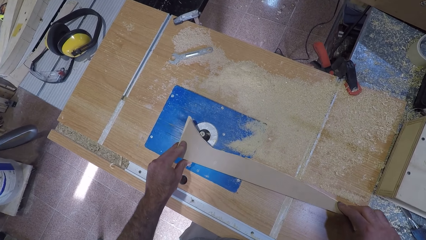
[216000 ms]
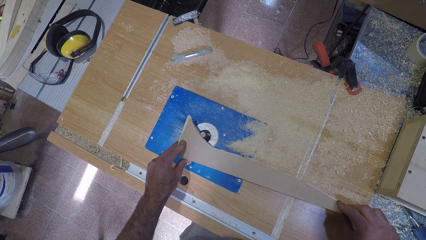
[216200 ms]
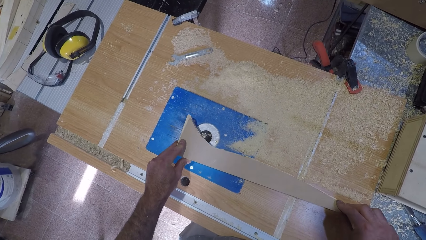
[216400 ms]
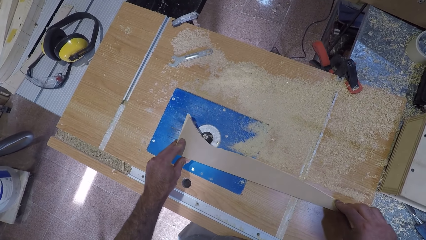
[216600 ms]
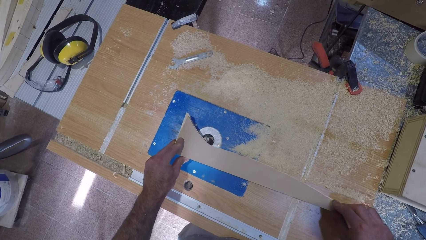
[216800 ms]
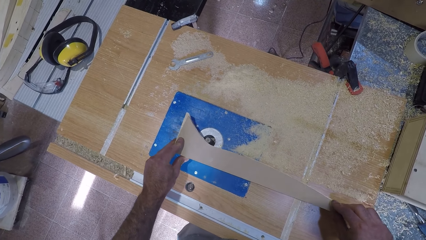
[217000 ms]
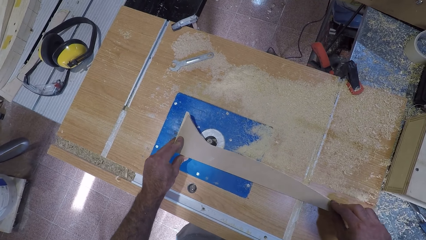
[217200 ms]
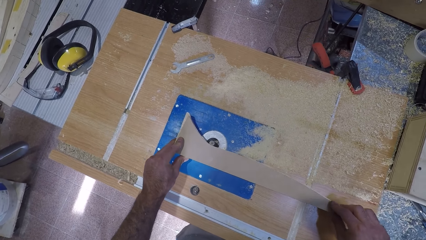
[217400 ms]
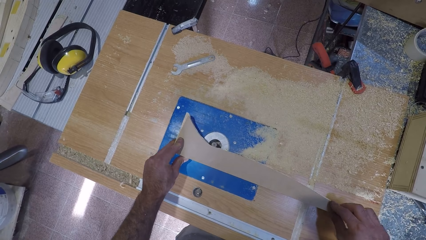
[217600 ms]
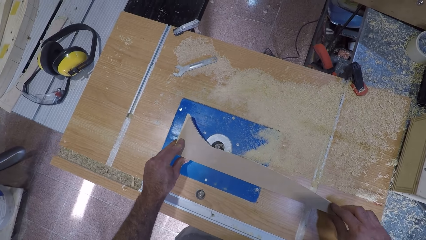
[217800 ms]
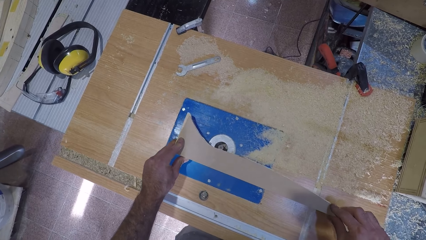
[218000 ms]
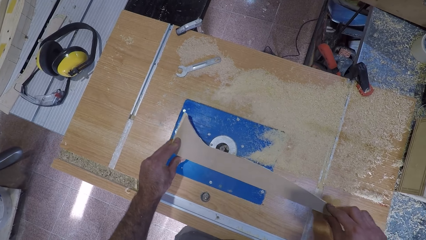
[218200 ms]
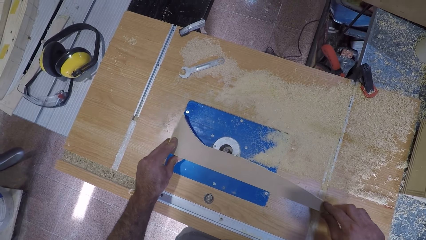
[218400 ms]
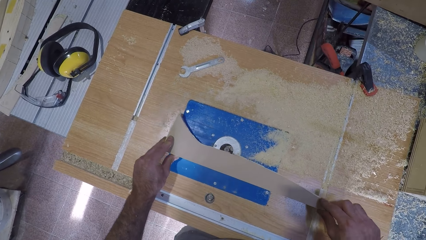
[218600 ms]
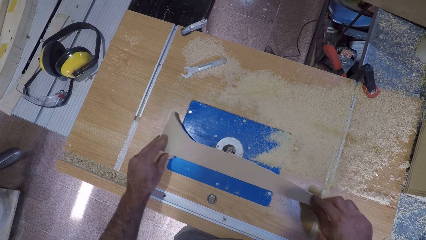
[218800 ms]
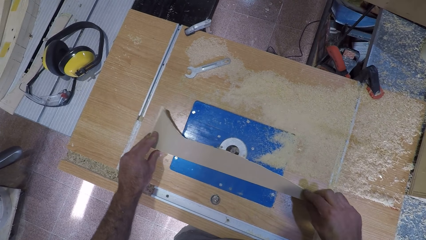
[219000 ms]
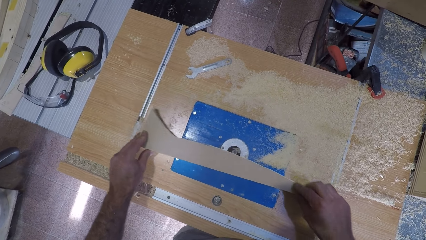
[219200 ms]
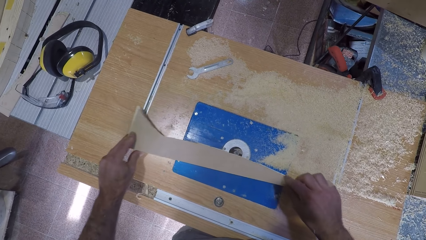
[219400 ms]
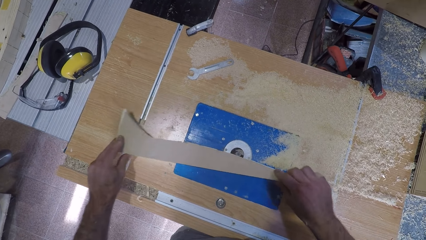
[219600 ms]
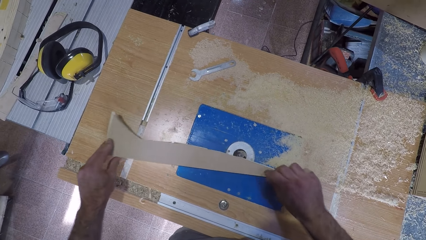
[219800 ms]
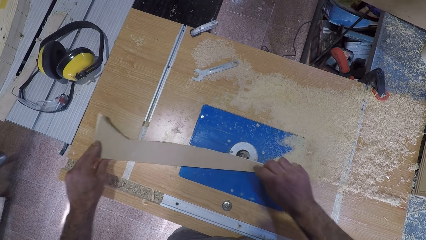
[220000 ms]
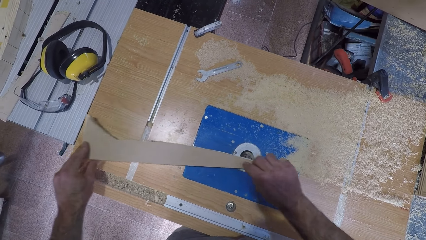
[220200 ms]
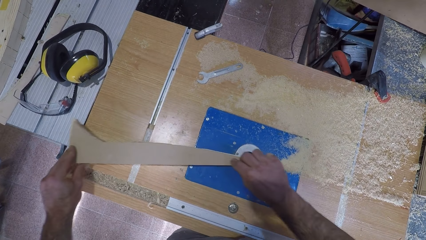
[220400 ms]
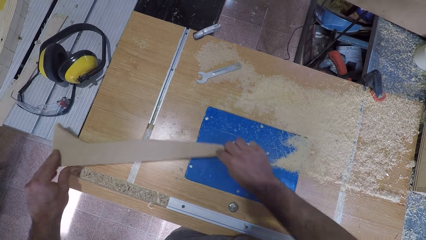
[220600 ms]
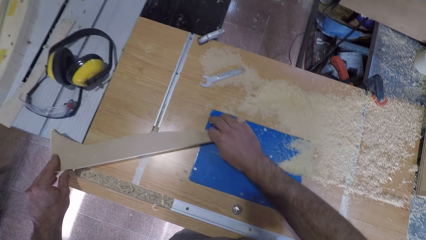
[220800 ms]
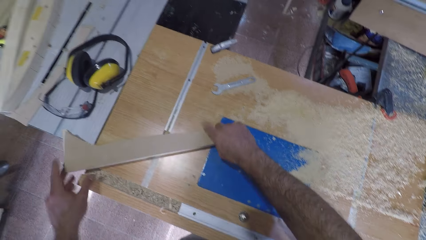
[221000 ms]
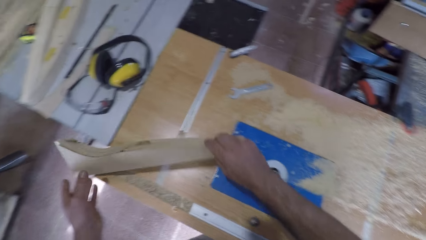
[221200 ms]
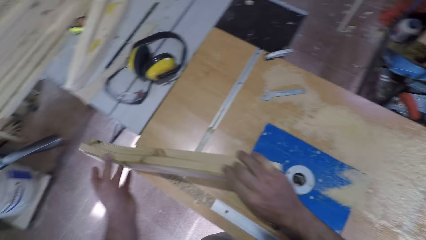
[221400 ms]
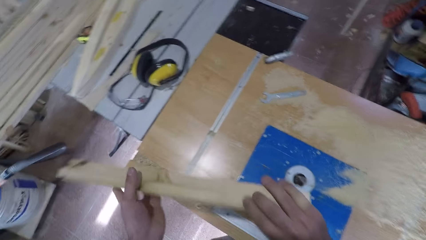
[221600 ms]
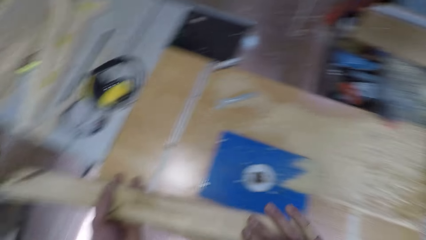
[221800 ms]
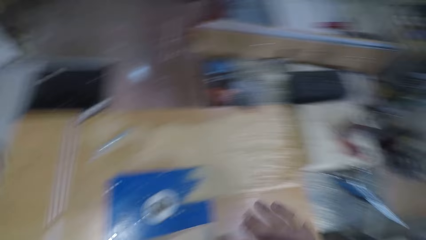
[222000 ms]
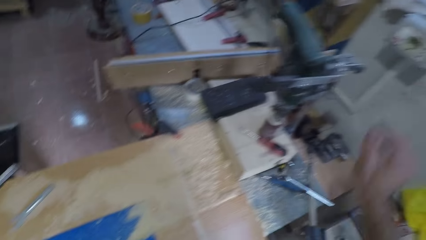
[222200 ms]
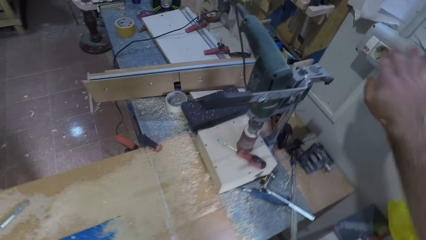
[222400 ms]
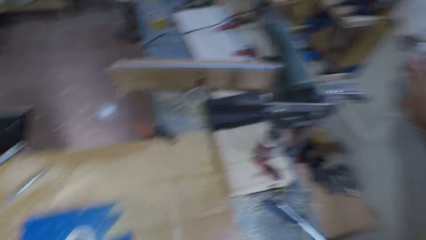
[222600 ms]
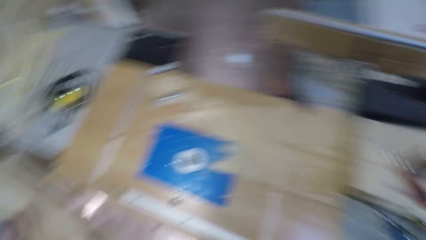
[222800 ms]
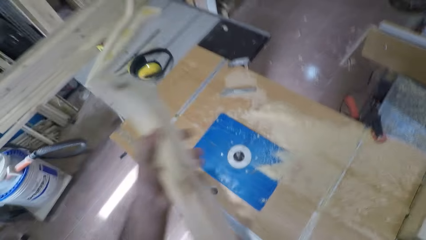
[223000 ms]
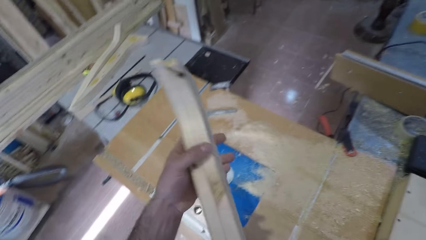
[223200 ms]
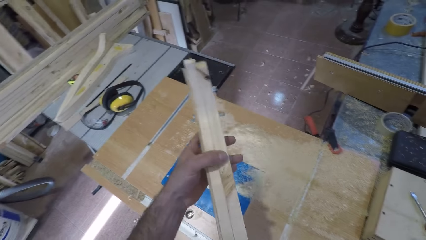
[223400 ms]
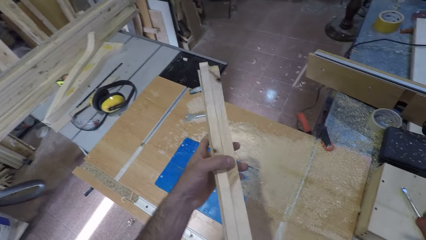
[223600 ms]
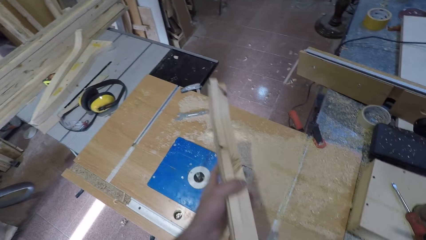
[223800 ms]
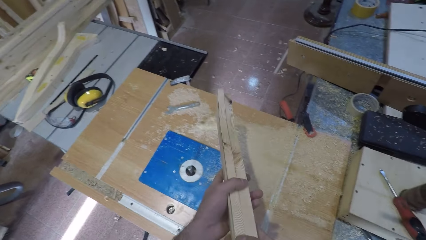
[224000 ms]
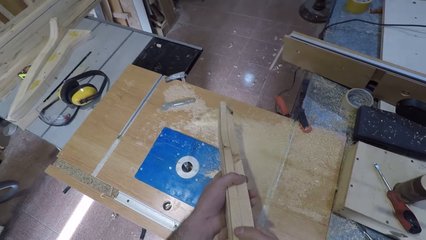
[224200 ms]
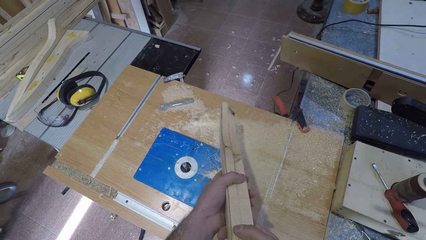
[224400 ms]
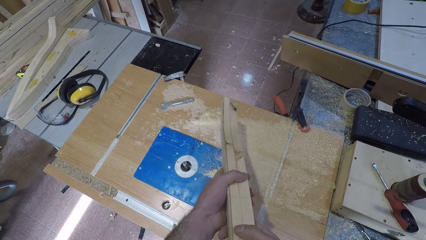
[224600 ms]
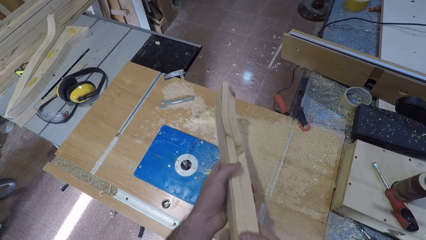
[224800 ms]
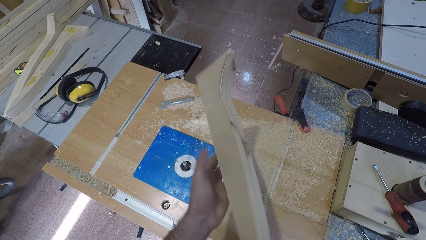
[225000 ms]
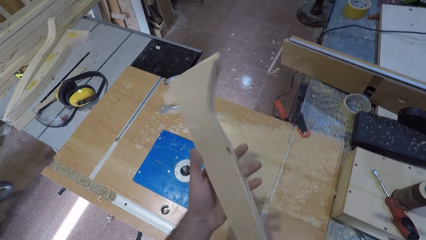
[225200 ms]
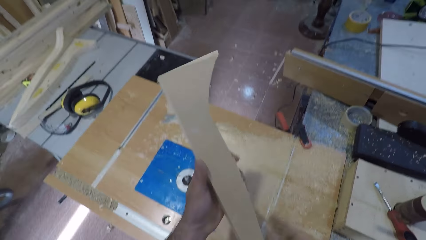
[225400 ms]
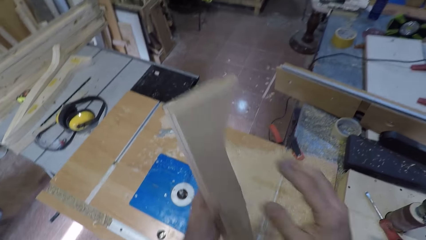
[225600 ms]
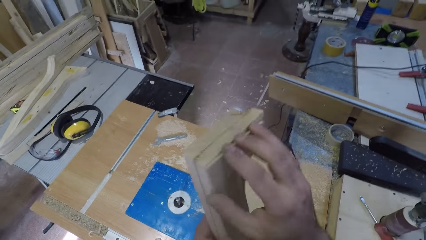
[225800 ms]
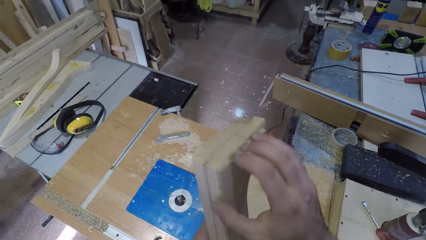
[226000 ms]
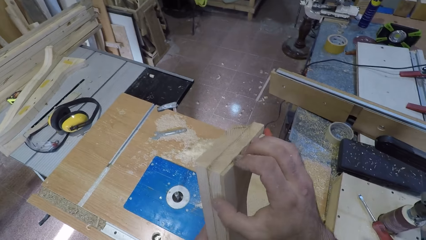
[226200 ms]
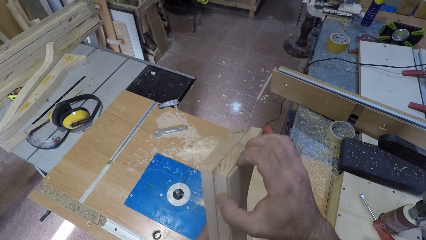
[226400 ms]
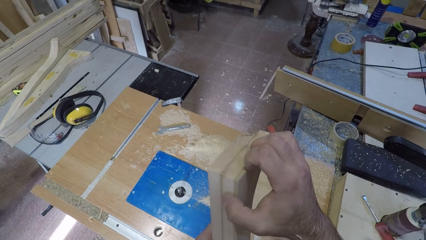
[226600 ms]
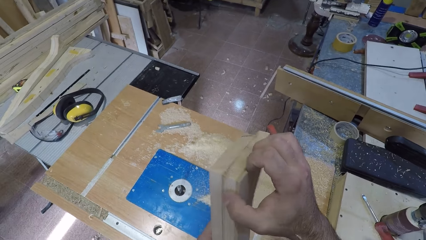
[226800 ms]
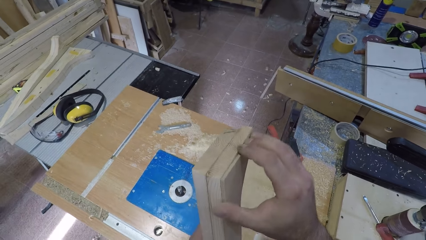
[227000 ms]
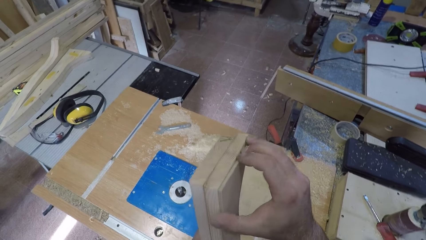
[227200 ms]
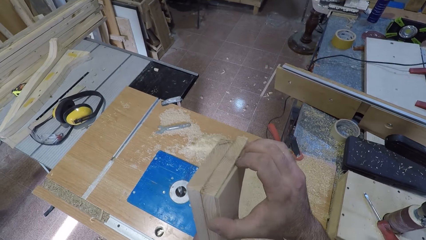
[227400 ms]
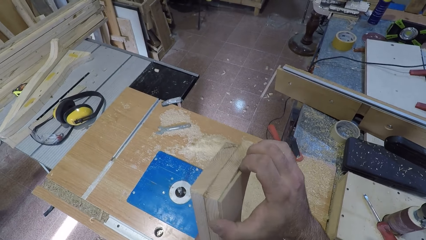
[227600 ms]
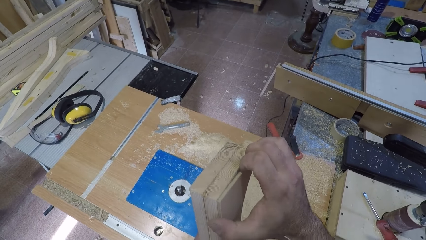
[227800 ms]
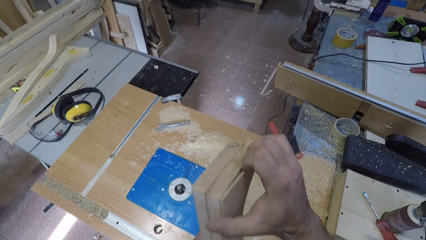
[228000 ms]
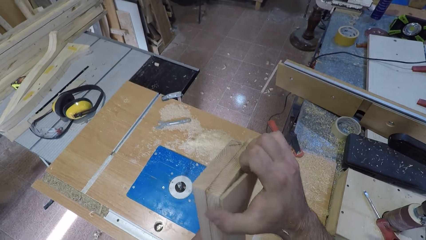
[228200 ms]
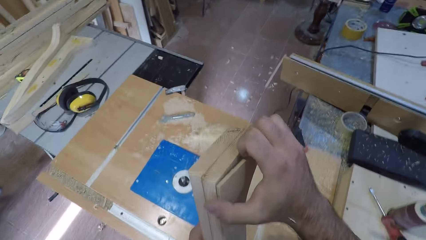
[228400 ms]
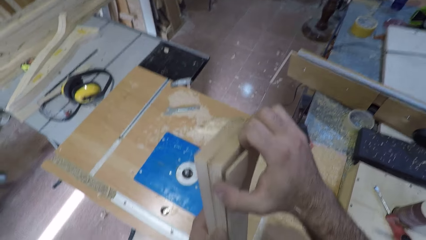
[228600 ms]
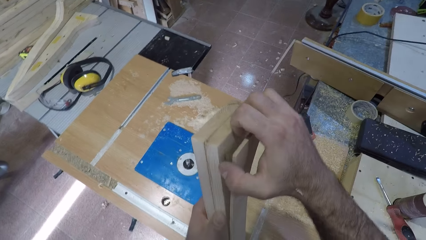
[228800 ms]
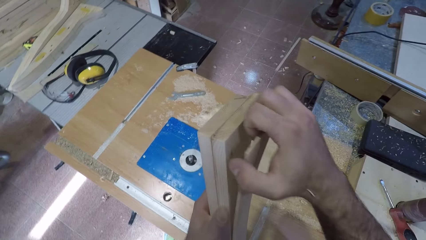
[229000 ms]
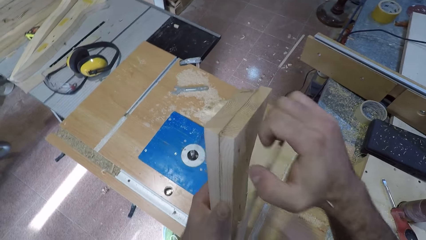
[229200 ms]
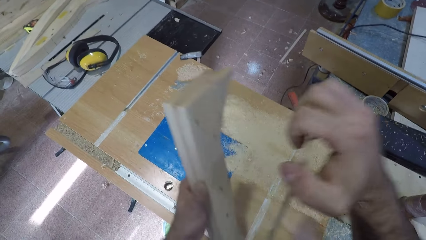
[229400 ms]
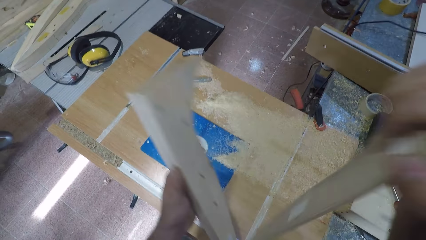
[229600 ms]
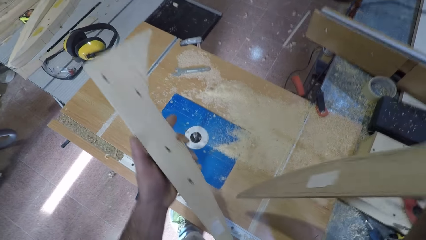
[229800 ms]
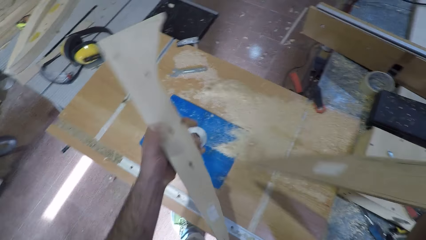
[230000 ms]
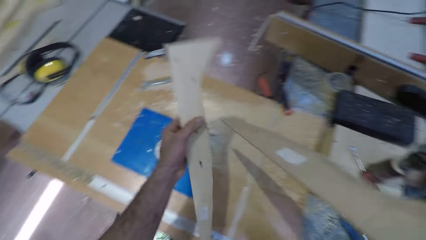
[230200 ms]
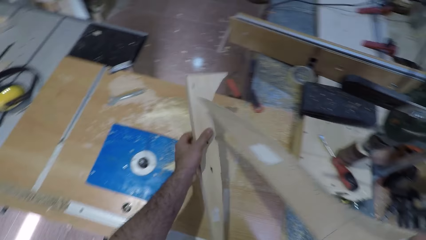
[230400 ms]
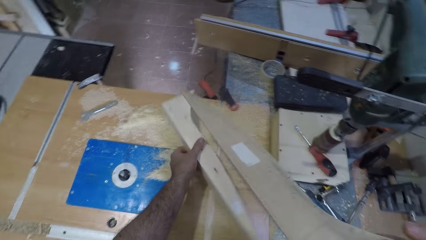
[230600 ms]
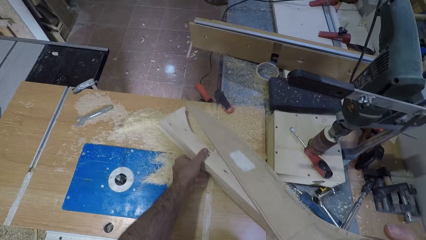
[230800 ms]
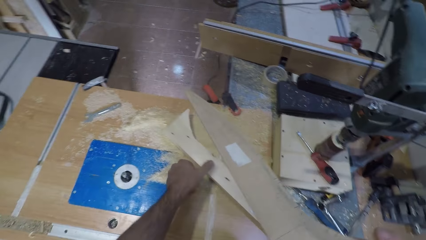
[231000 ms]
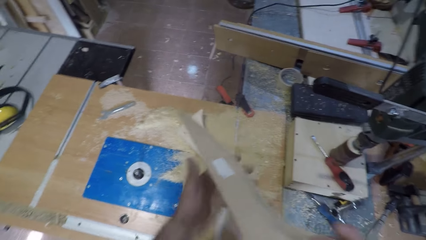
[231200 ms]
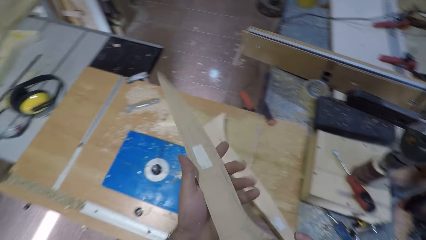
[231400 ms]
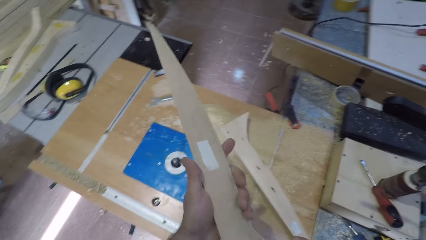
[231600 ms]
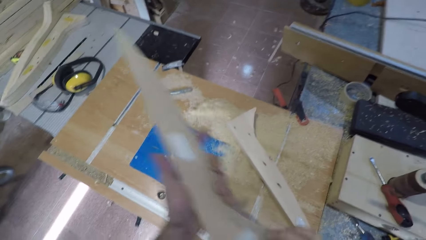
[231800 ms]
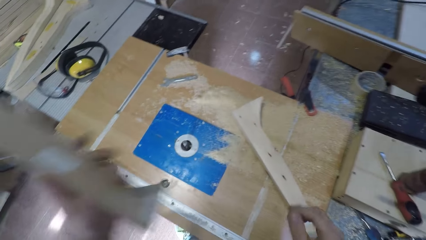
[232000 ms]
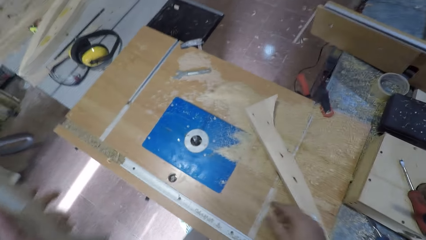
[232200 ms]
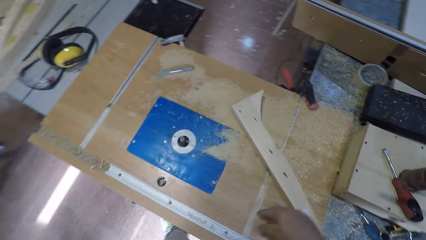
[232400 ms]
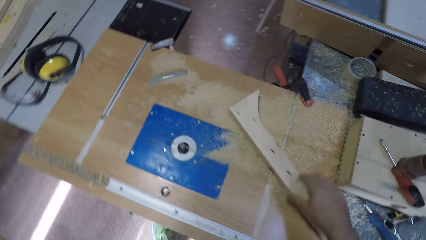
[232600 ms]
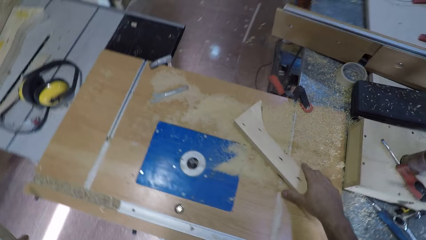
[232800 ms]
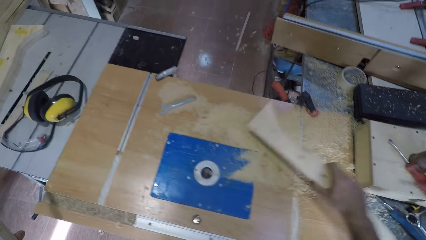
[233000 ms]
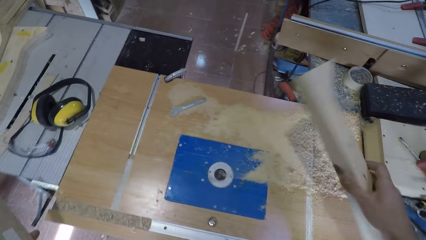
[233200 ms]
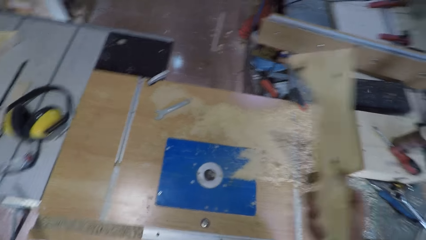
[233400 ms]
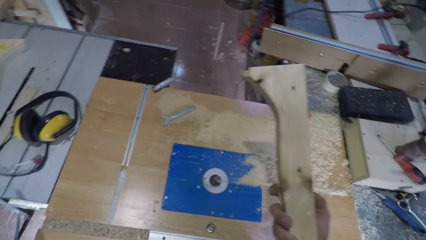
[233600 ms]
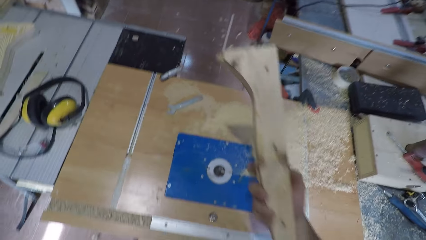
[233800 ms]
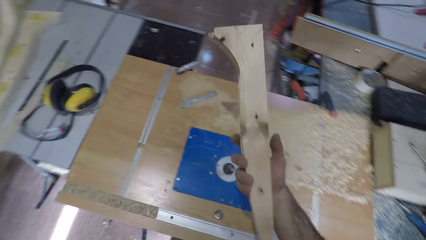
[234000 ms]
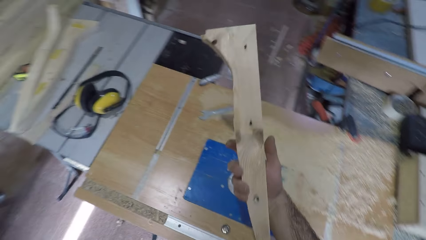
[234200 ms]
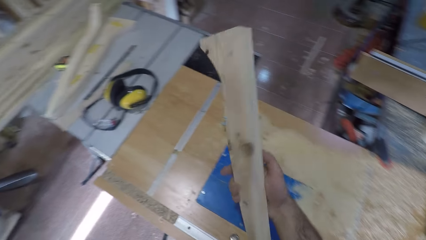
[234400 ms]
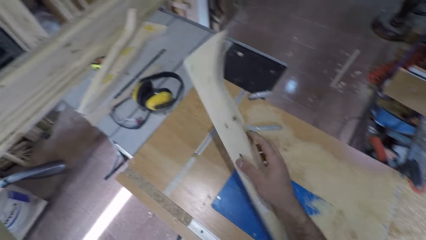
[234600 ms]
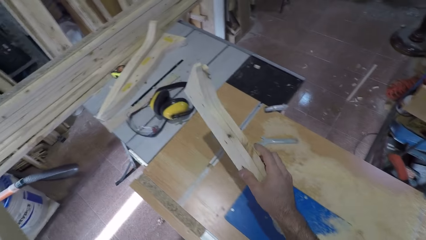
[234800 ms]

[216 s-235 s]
The camera wearer stops filing the plank wood. He lifts the plank wood with both hands. He holds the wood with both hands. He pushes the switch on the wall. He turns off the wood carving machine. He tosses the plank wood slightly with his left hand. He holds the wood with one hand. He splits the plank wood with his right hand. He holds the wood with both hands. He detaches a piece of wood from the wood. He holds the piece of wood. He drops the plank wood on the left hand. He places the wood on the wood carving machine. He holds the other plank wood with his left hand. He holds the piece of wood with both hands. He holds the piece of wood with one hand. He picks the plank wood on the machine with his right hand. He holds the wood.
